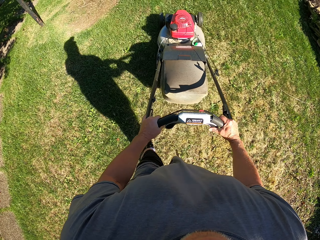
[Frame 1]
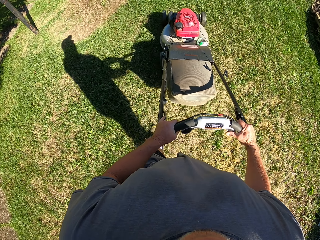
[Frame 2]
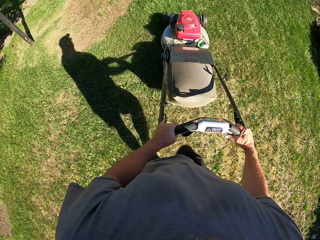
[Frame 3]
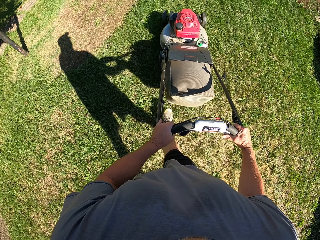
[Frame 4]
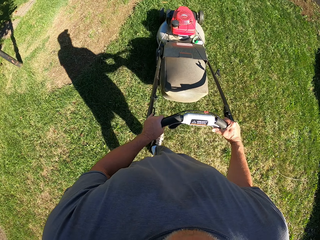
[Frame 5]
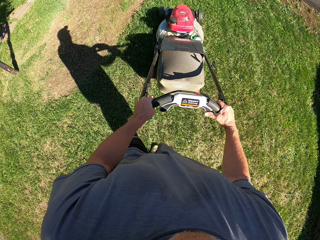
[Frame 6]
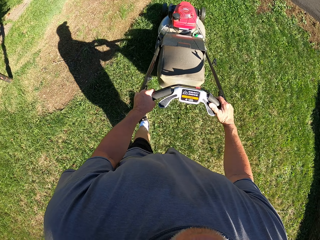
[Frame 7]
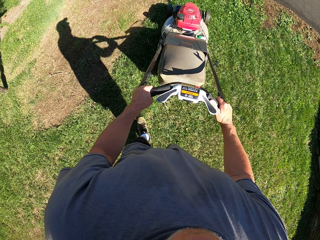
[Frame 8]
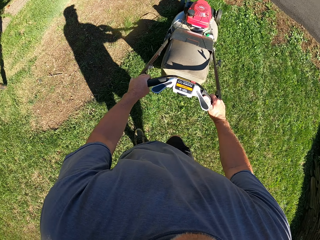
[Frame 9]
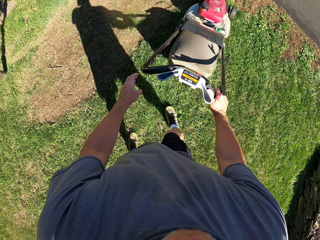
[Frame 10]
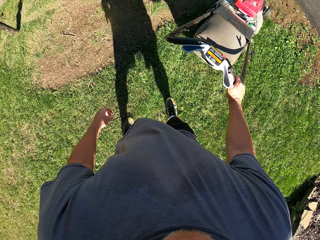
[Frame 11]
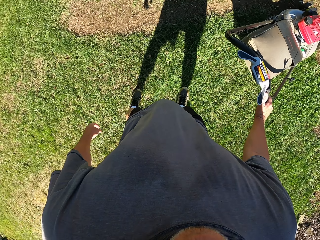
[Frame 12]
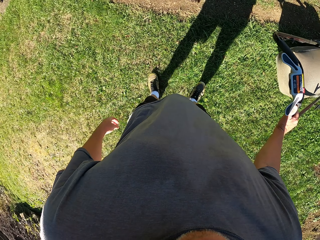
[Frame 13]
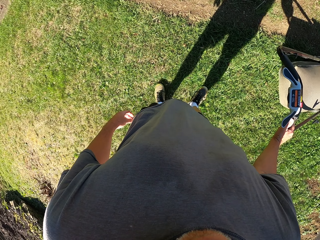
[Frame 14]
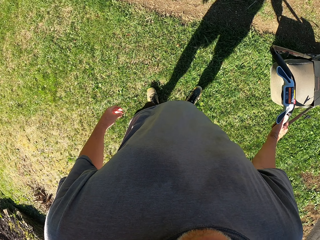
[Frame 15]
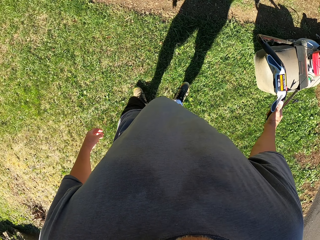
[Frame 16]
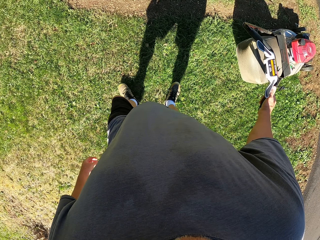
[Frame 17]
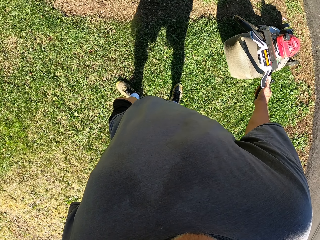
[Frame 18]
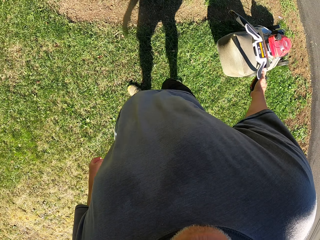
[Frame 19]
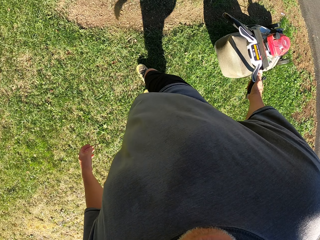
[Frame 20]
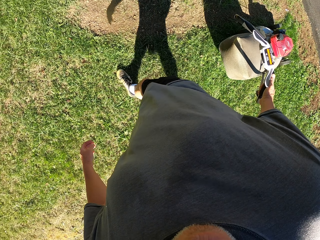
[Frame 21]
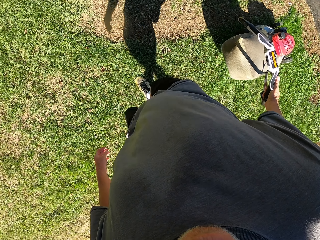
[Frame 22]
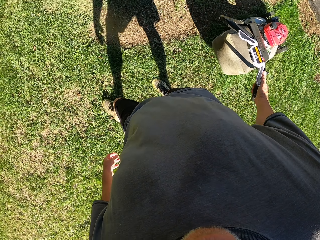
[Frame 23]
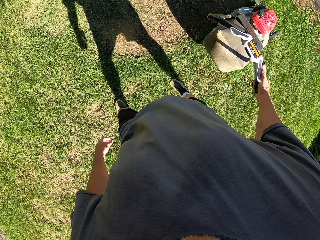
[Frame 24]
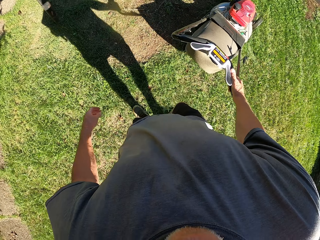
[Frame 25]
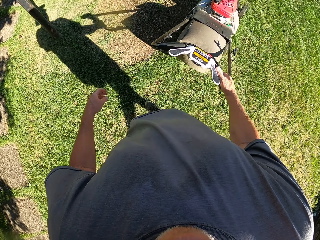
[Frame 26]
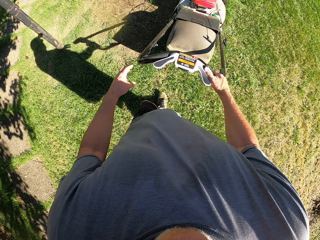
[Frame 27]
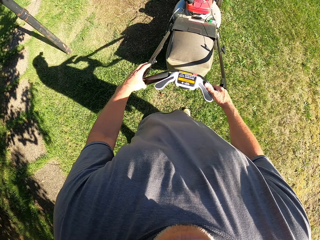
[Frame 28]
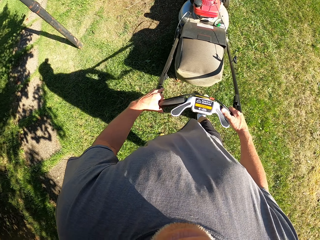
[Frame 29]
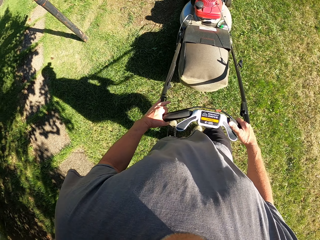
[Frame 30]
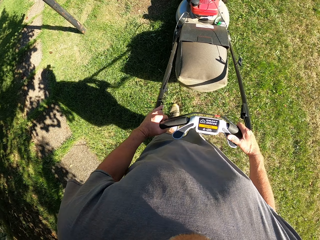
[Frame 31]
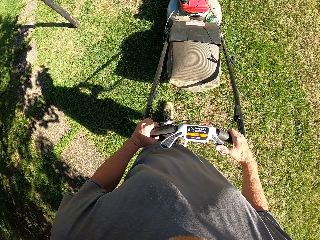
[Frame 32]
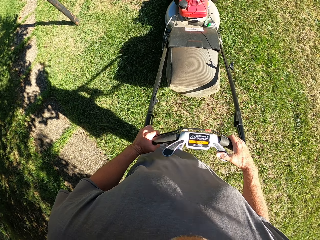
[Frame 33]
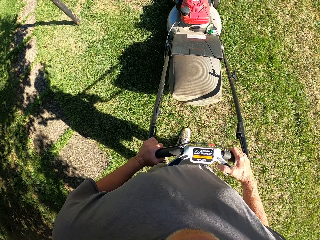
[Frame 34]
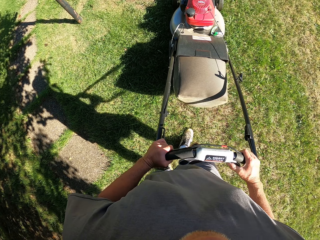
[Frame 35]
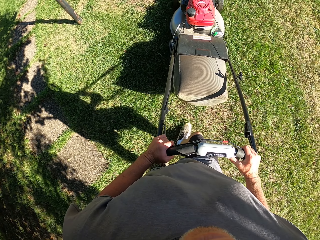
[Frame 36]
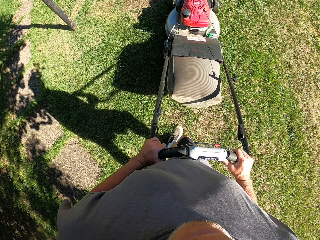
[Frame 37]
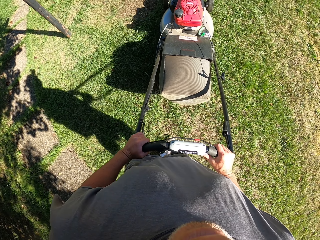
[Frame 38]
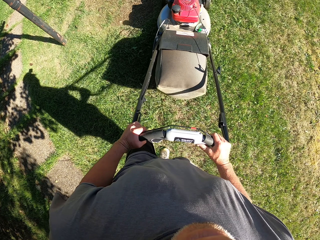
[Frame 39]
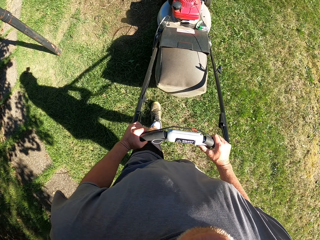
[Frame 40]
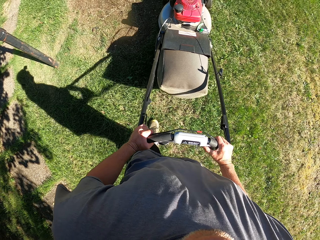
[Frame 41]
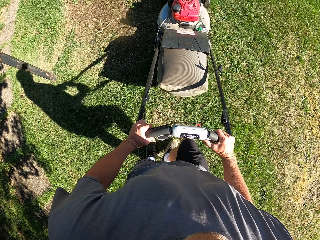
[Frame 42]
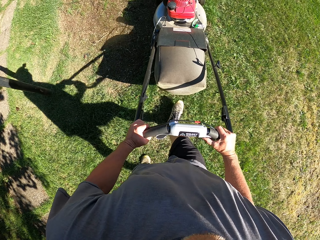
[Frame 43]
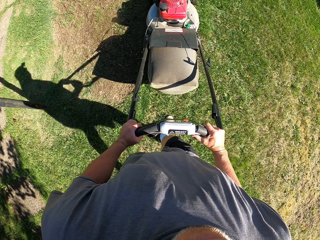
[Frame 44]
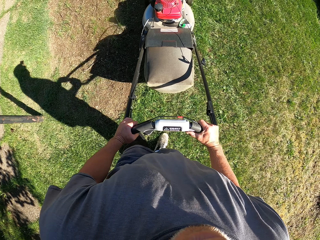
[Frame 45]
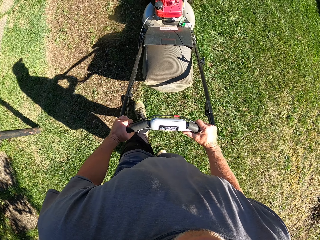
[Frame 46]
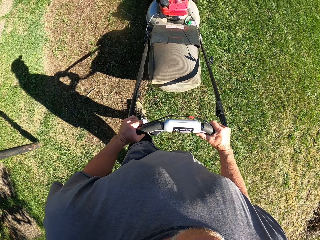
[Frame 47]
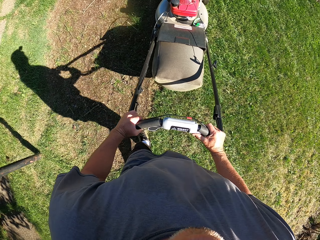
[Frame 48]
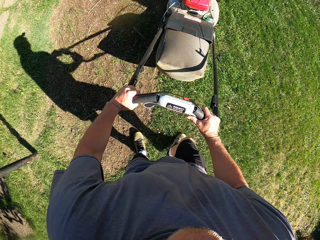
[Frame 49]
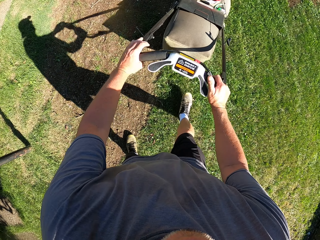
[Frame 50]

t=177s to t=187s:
The camera wearer pulls the lawn mower backward. They push the lawn mower.

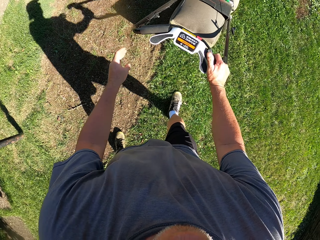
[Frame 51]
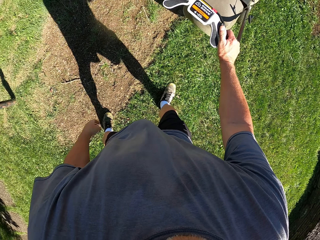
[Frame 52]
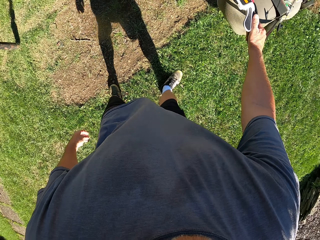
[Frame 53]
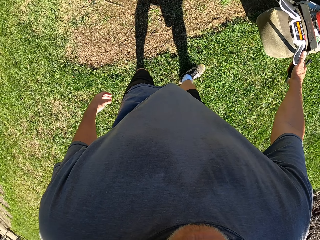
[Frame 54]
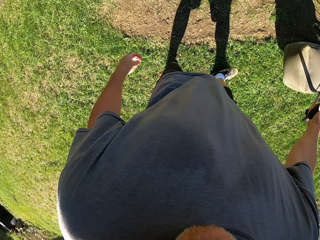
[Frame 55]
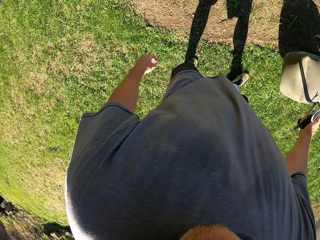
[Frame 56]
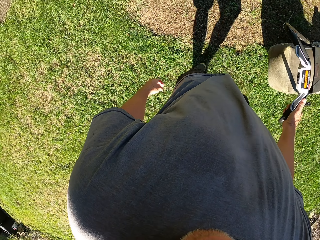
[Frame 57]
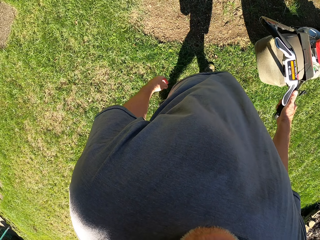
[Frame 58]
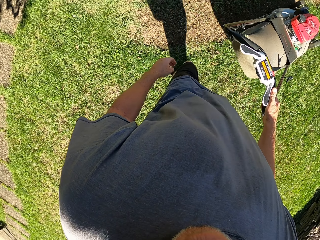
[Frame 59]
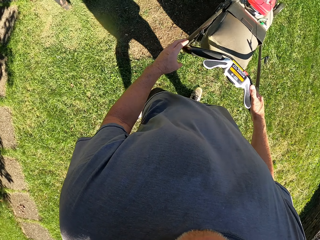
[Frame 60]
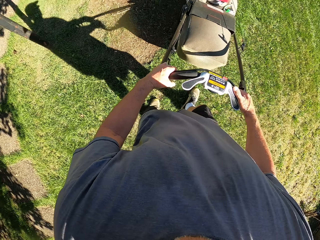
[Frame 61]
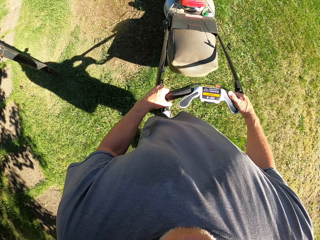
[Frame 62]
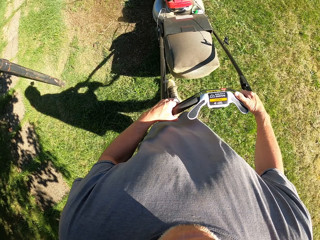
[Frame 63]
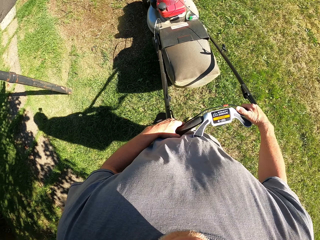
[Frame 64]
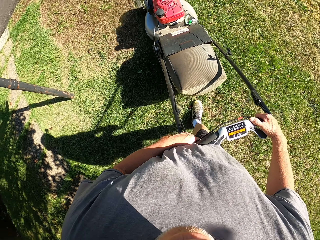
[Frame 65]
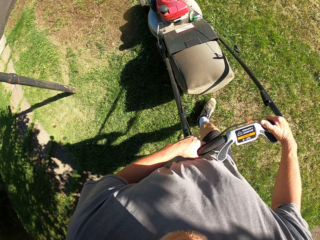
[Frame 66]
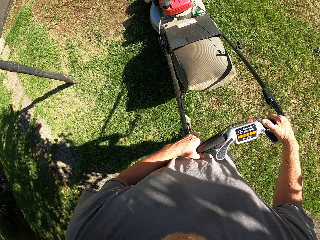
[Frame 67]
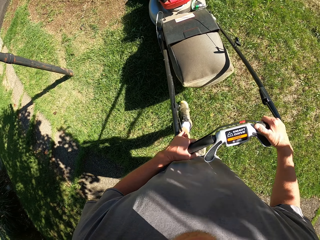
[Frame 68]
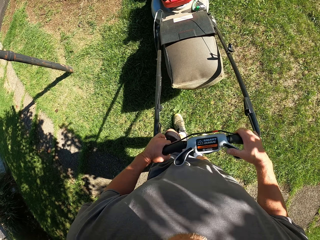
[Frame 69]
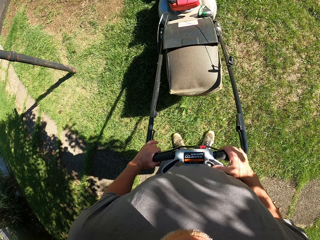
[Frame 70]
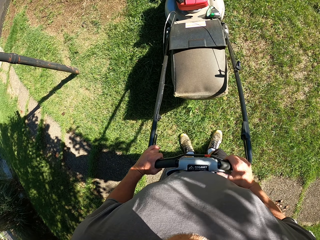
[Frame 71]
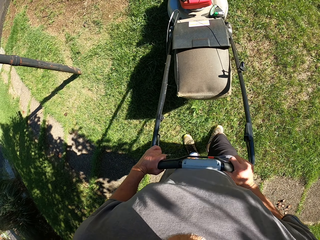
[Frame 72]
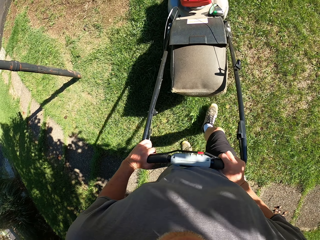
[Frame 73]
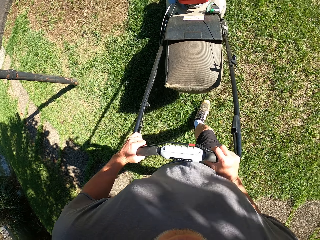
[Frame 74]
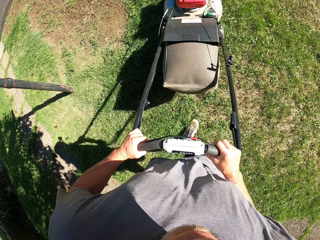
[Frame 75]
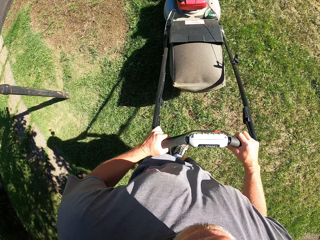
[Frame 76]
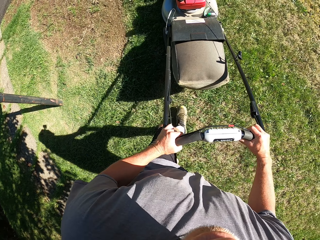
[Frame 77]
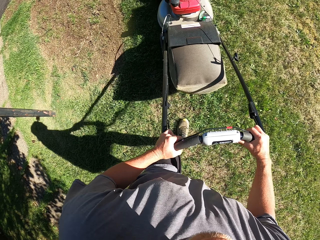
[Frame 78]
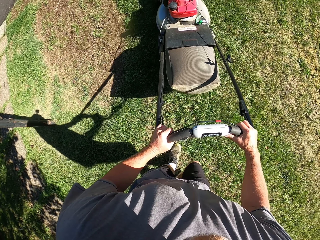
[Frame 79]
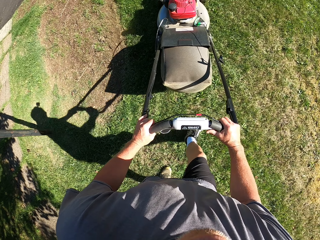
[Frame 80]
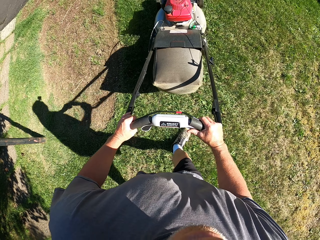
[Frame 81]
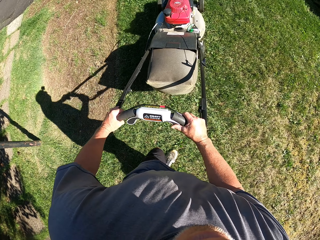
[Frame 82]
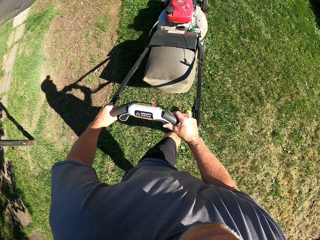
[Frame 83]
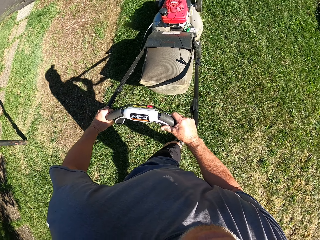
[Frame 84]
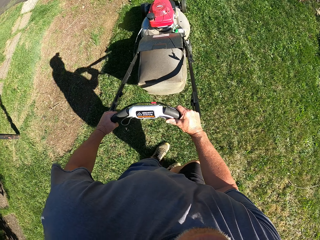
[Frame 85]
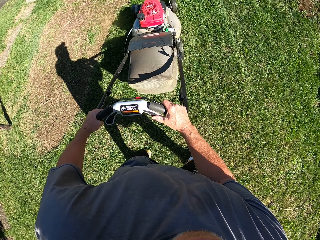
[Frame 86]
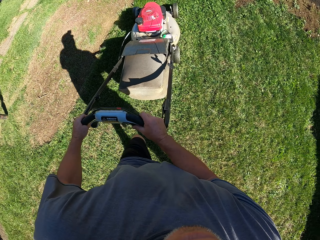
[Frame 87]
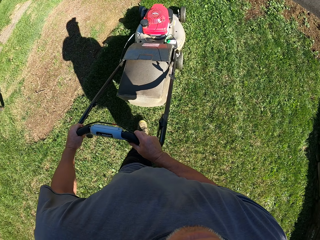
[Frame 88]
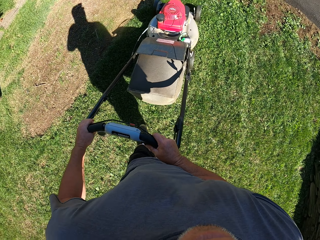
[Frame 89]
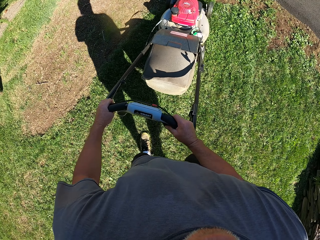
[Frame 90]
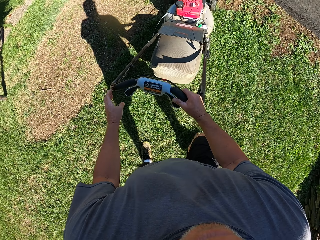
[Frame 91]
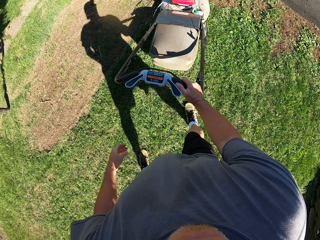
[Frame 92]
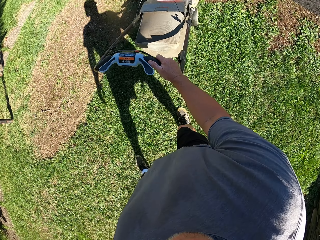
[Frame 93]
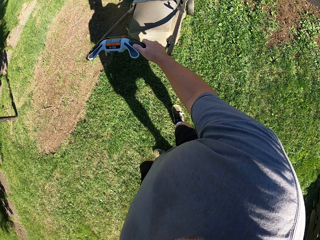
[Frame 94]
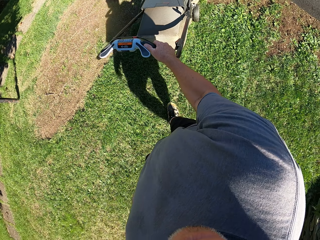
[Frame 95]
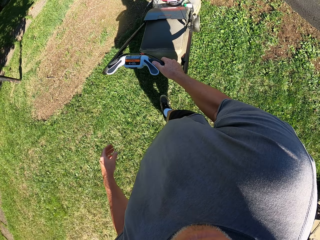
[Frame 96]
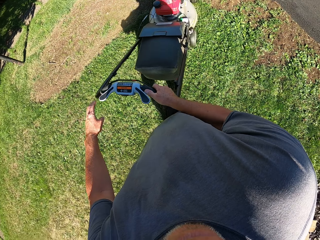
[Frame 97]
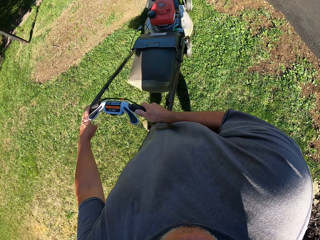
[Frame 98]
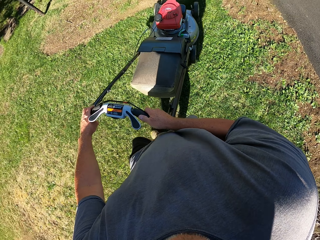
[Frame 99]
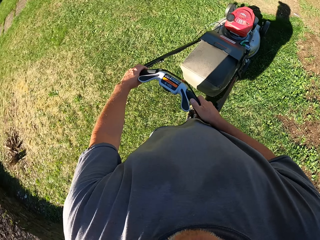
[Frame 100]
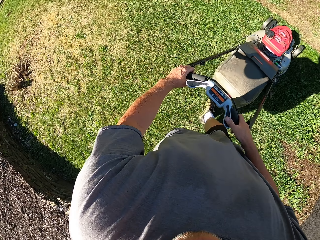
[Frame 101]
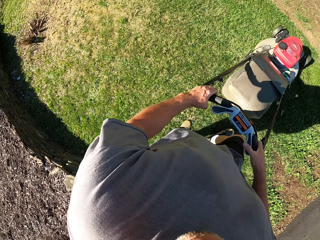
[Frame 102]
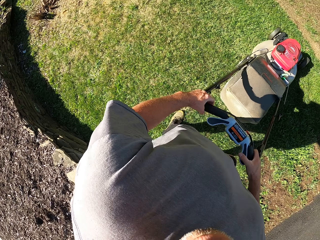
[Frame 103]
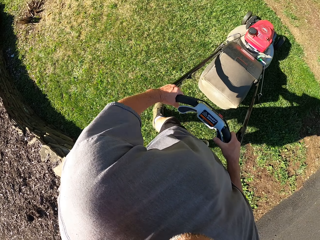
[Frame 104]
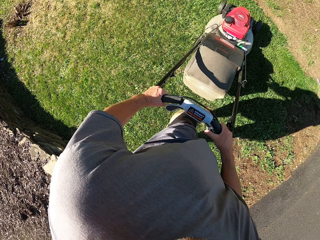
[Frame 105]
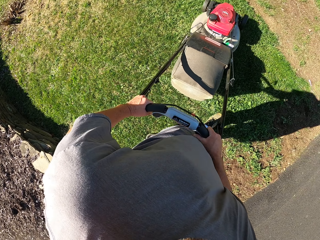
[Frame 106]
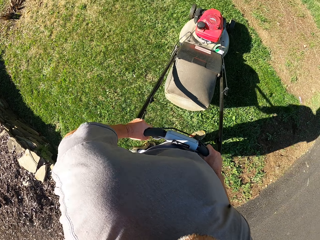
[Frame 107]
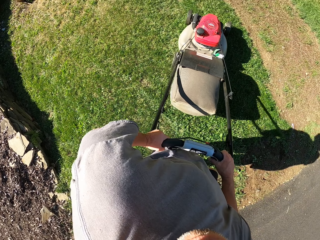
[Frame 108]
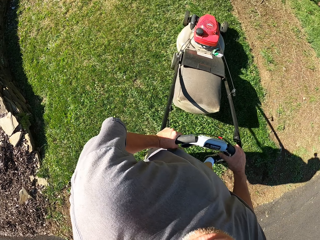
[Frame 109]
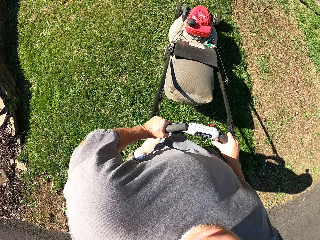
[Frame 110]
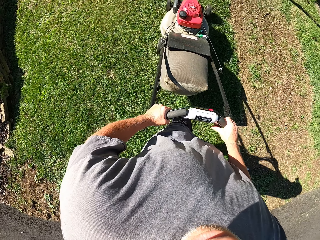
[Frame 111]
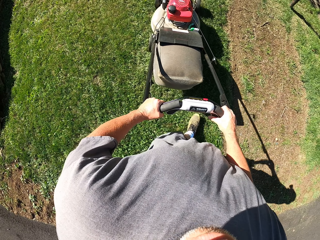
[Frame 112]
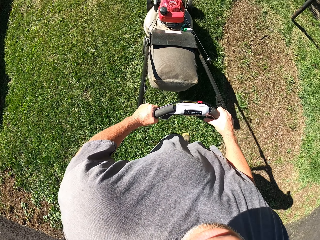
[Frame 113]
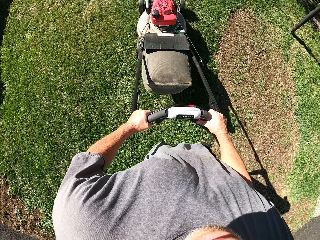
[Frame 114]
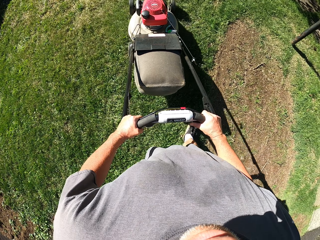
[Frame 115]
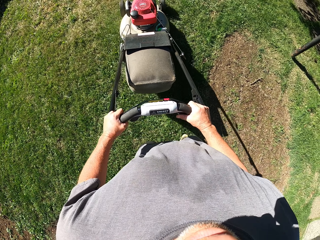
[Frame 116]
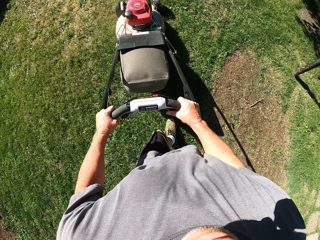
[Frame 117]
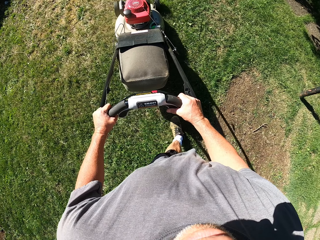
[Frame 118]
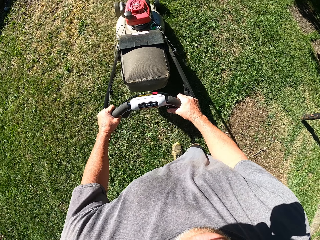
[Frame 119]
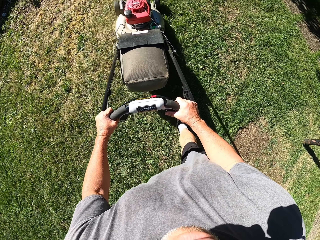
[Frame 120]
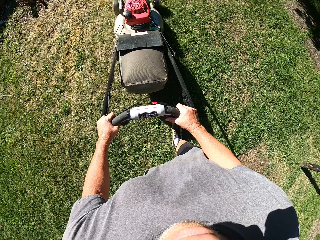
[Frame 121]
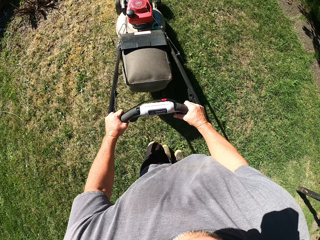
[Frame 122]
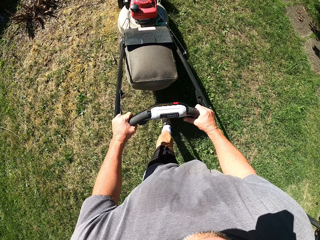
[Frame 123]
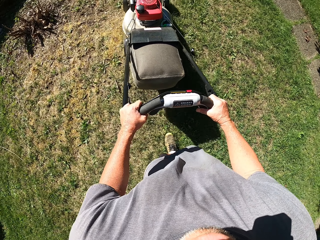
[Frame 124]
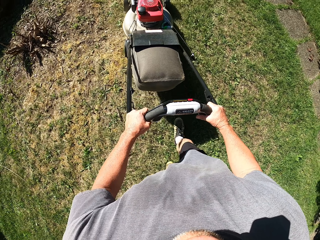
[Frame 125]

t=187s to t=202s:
The camera wearer pulls the lawn mower backward. They push the lawn mower, turn around, and push the lawn mower.
